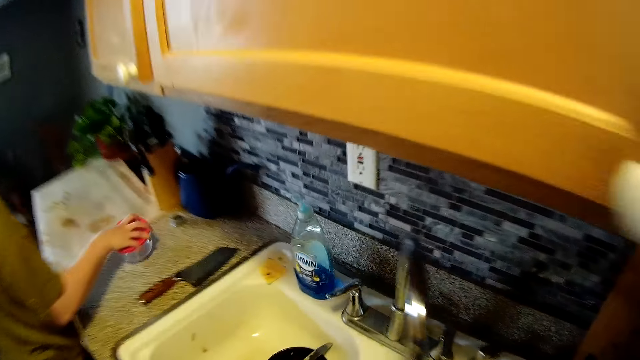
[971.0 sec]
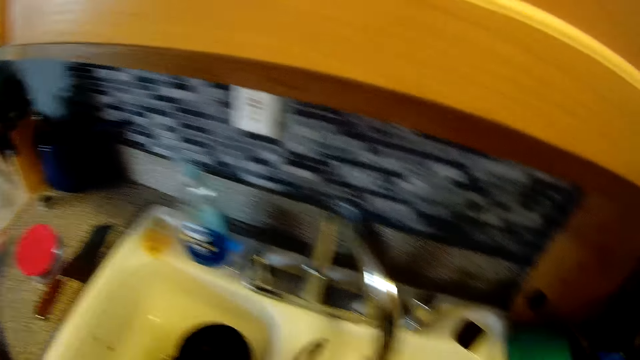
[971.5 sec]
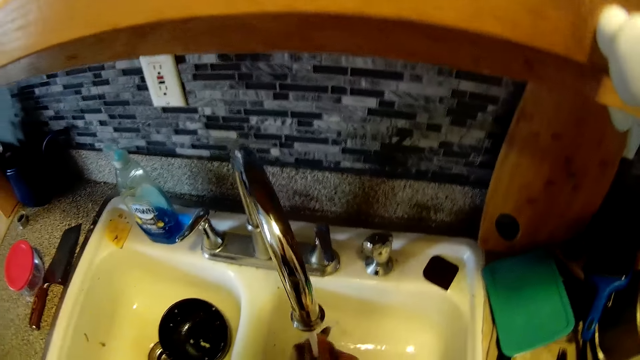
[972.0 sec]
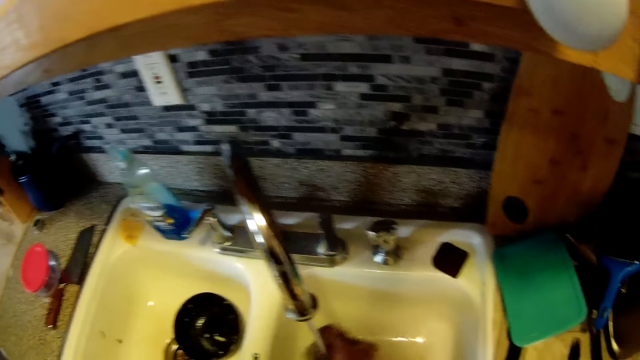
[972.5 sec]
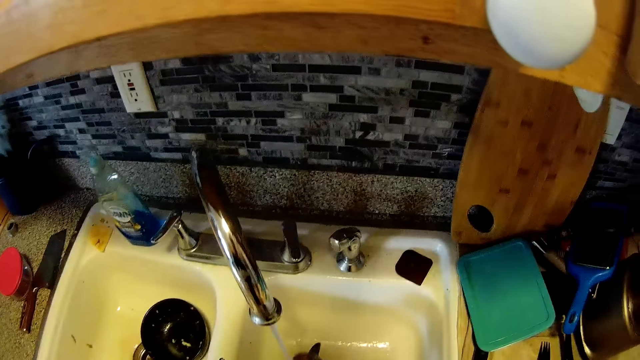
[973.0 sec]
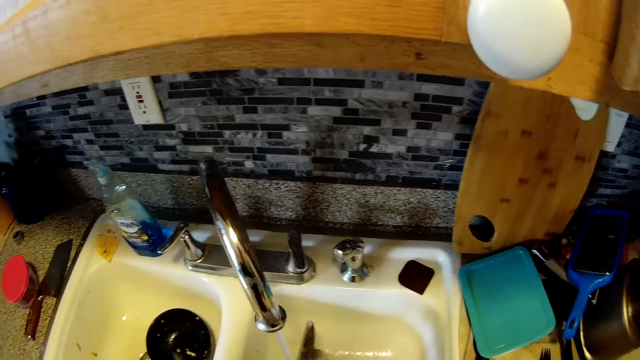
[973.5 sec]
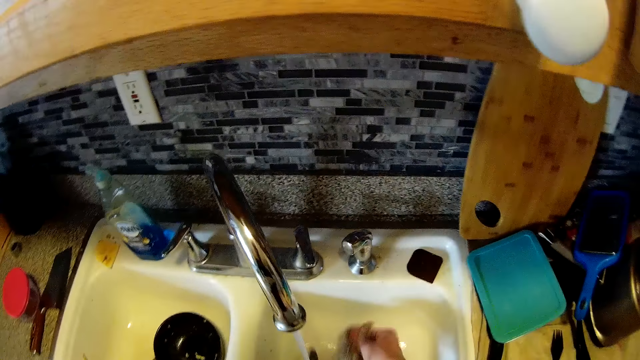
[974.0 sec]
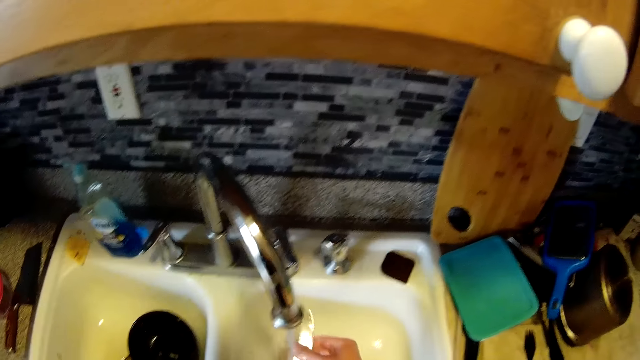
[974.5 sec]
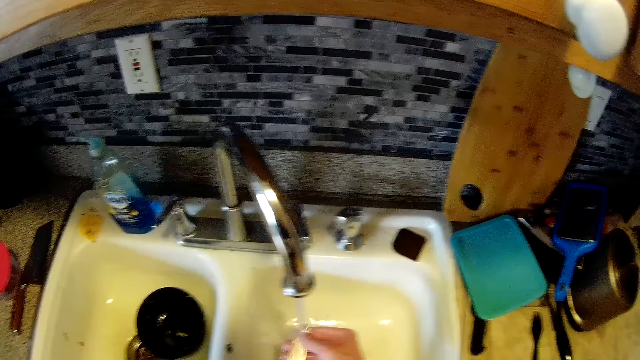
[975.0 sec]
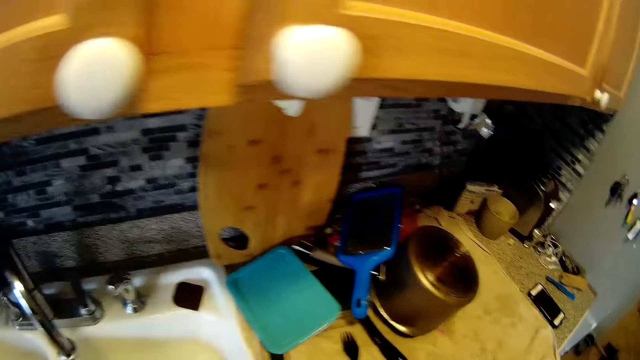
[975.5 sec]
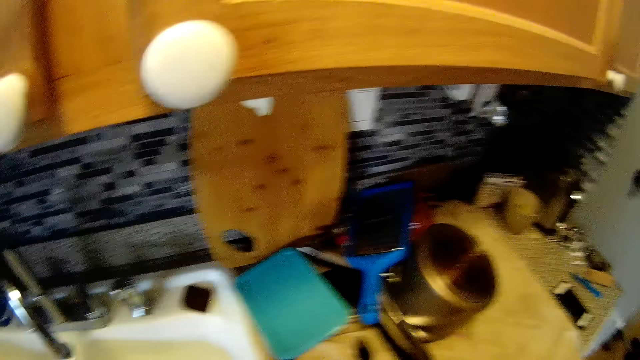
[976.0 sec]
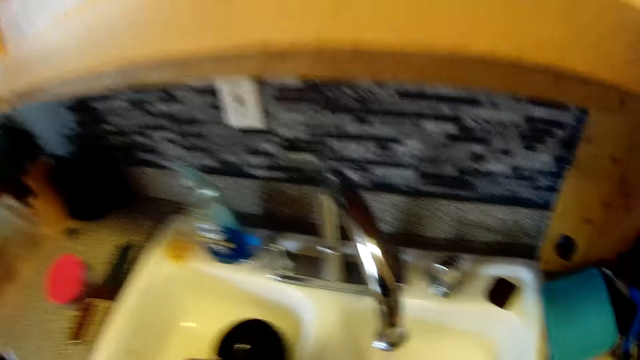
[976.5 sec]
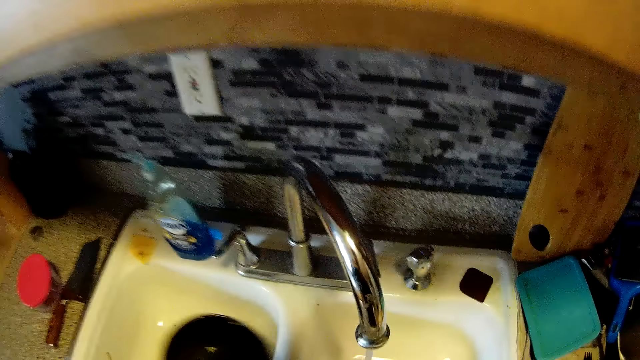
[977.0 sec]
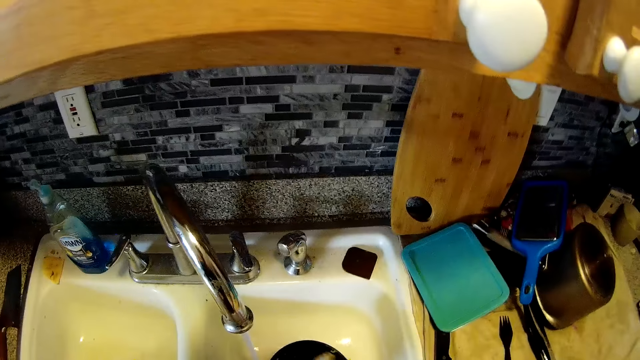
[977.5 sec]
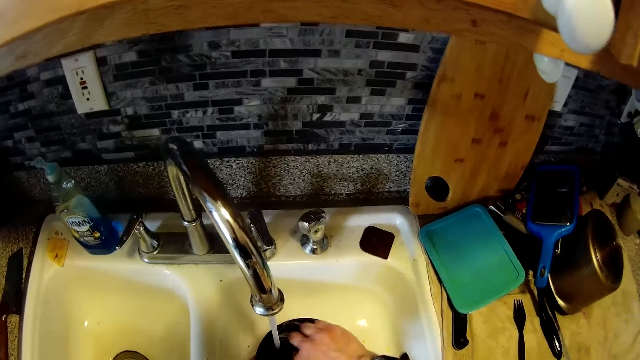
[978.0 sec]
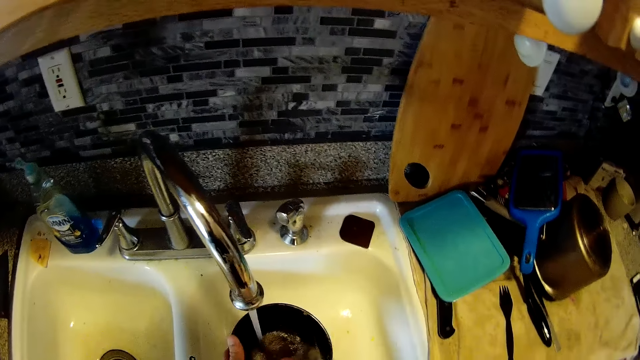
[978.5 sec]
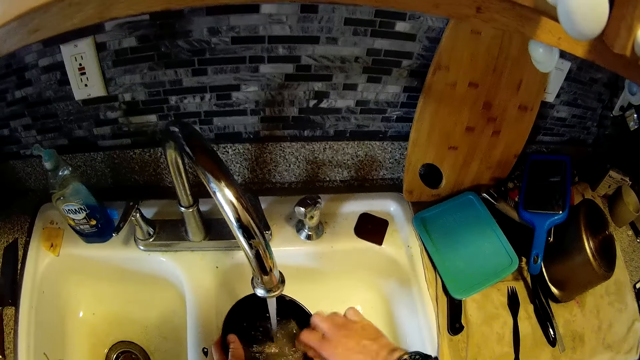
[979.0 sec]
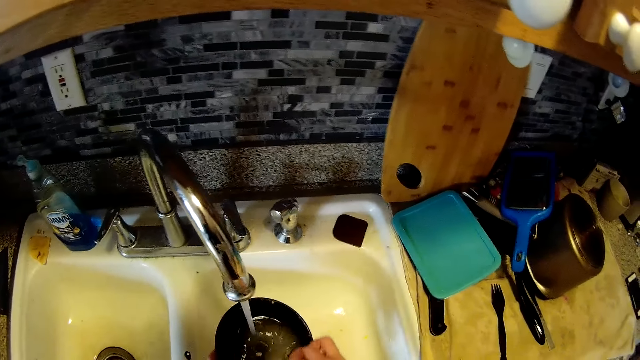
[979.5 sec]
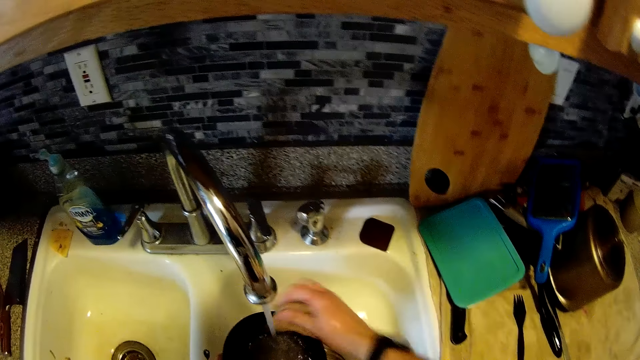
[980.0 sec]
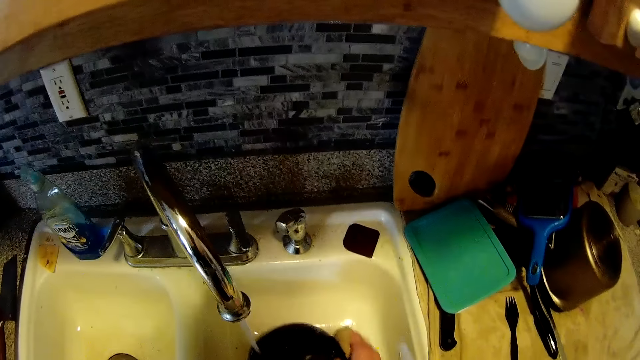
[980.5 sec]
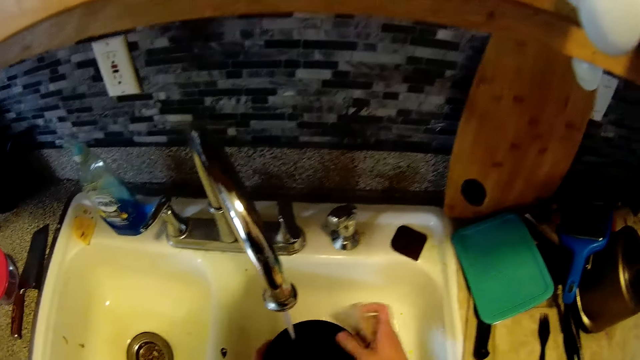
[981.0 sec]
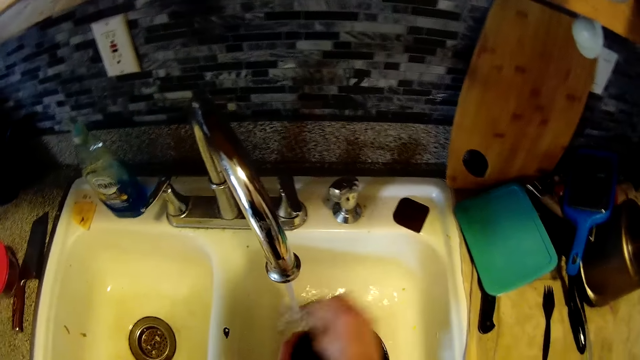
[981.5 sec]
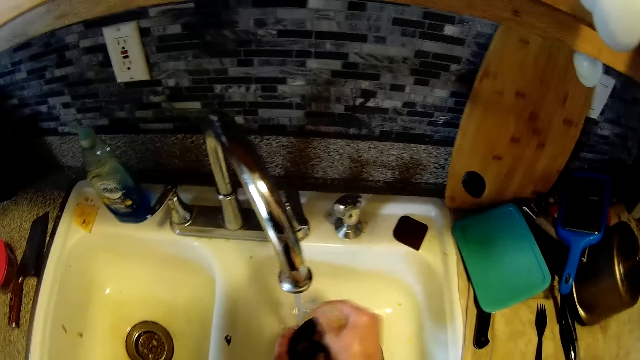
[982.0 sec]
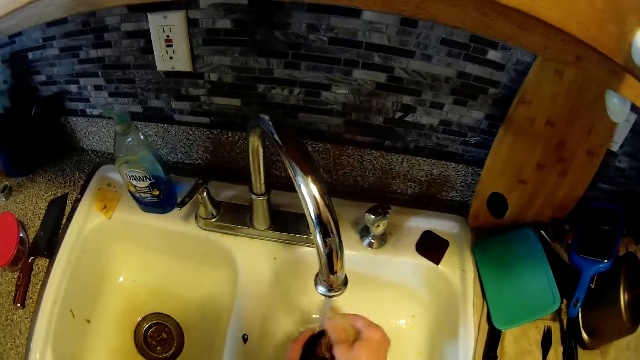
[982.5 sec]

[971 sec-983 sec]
A woman picks a plastic plate on the countertop with her right hand. She drops the plate on the countertop with her right hand. The camera wearer picks up the knife from the sink with his left hand. He washes the knife in the sink with the sponge in his right hand. He picks up the plate from the sink with his left hand. He washes the plate with the sponge in his right hand in the sink.

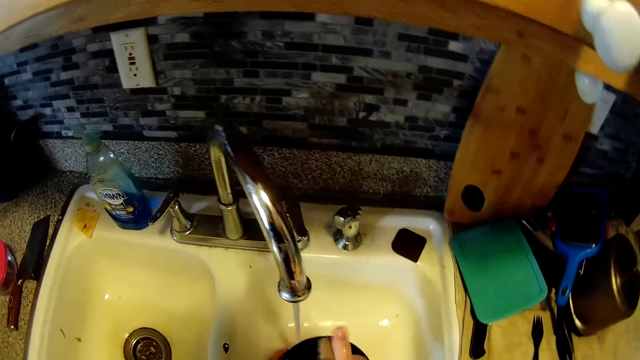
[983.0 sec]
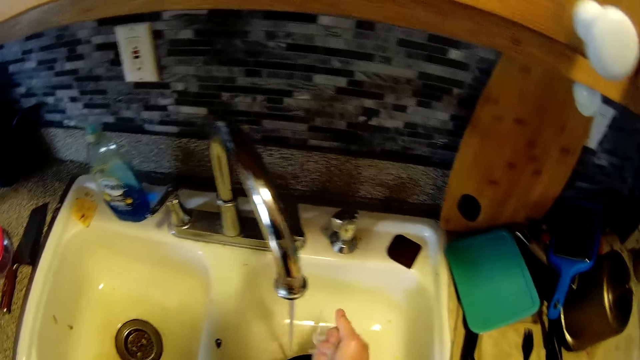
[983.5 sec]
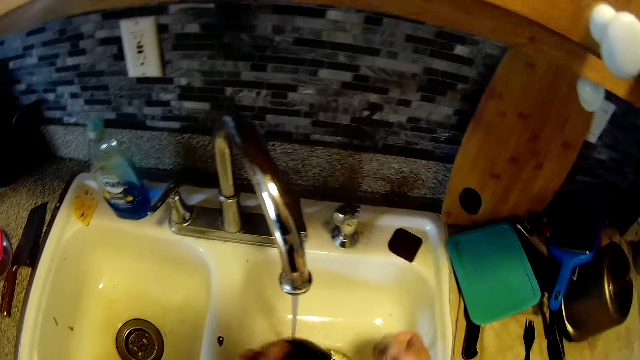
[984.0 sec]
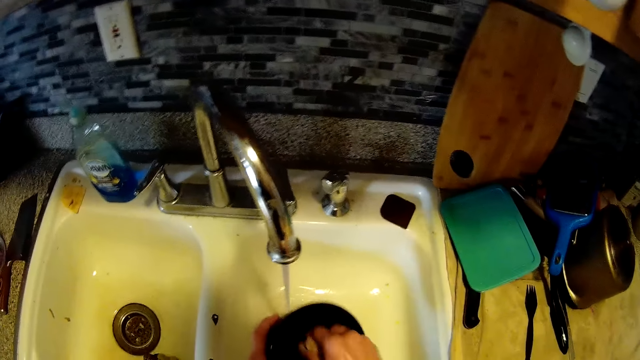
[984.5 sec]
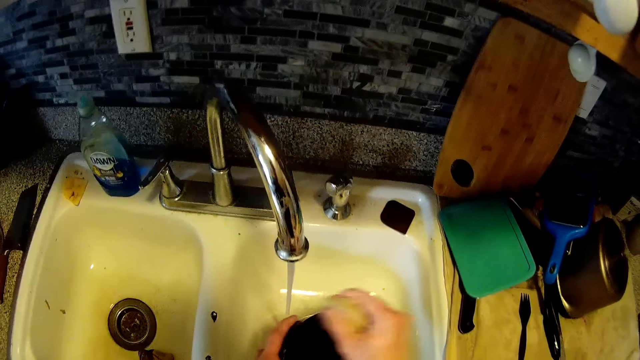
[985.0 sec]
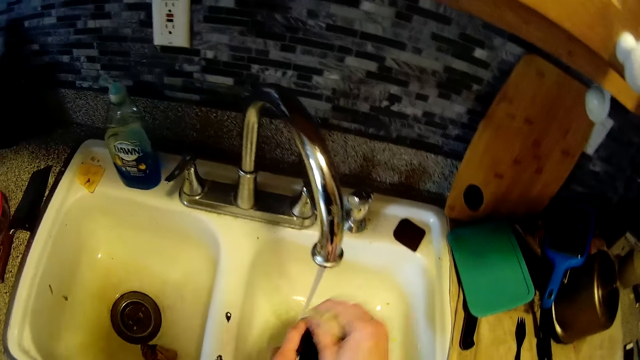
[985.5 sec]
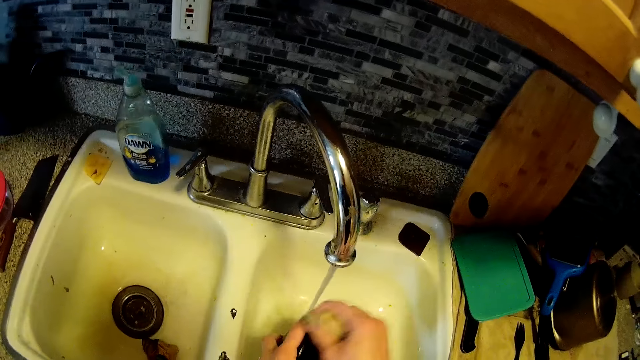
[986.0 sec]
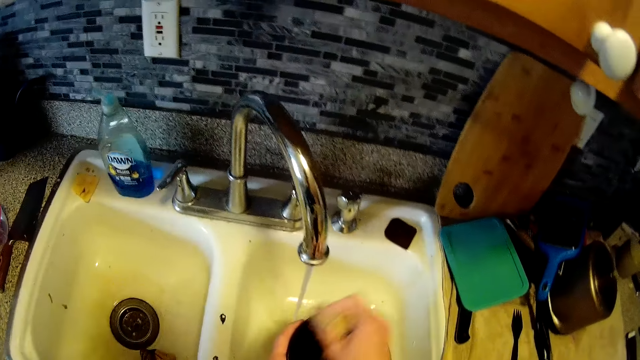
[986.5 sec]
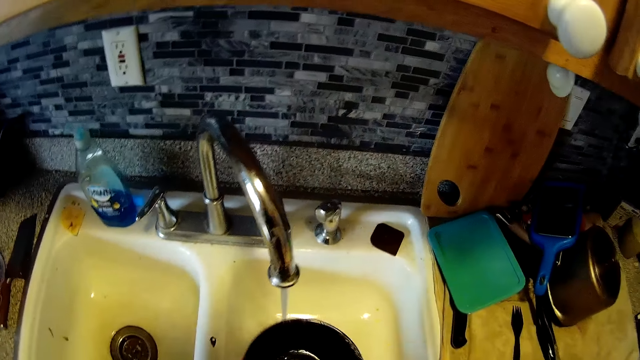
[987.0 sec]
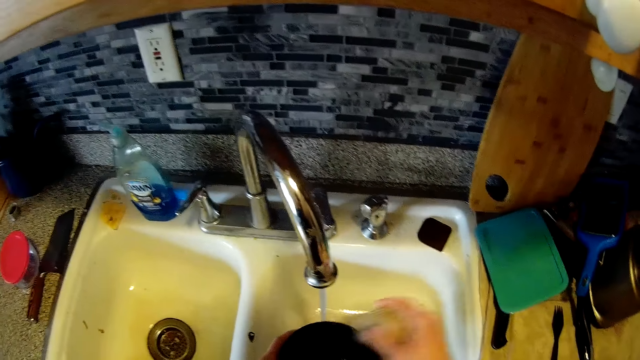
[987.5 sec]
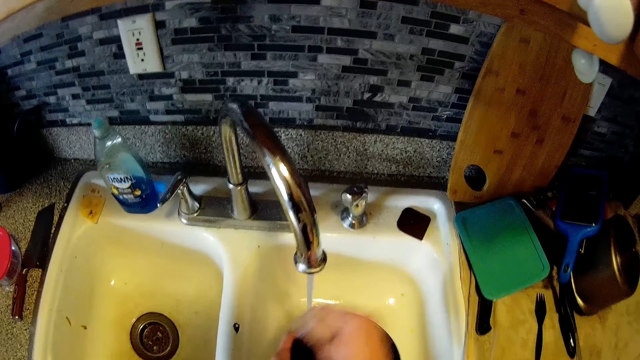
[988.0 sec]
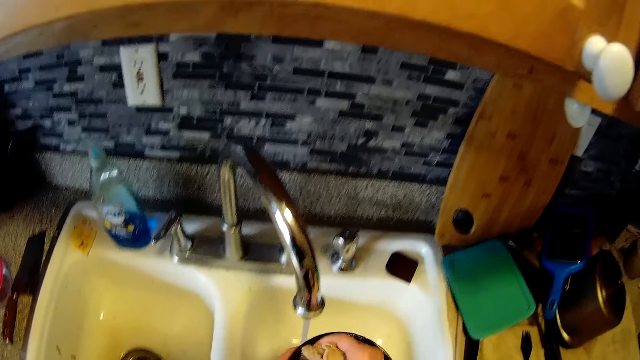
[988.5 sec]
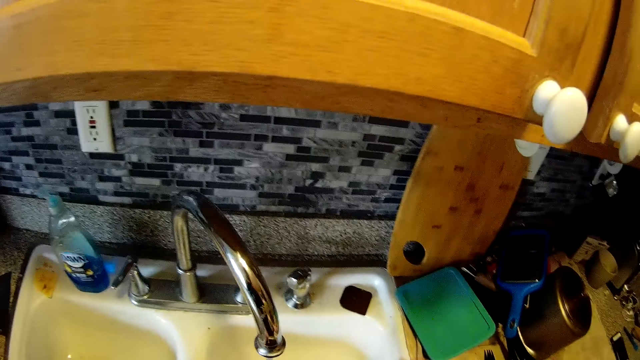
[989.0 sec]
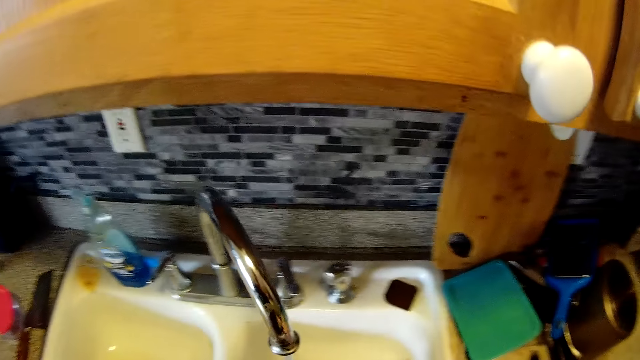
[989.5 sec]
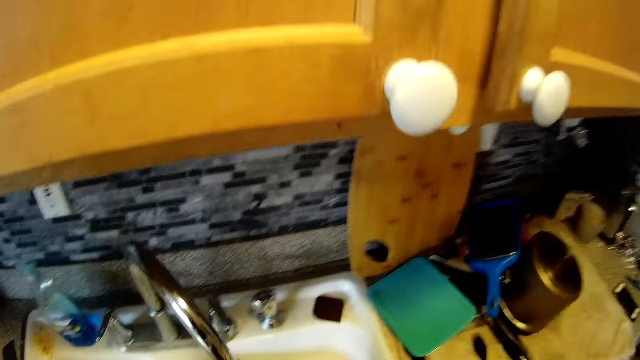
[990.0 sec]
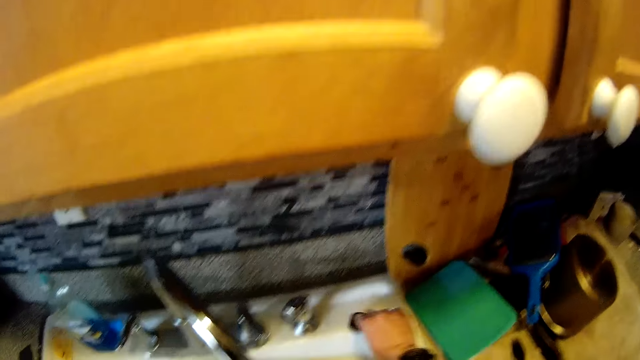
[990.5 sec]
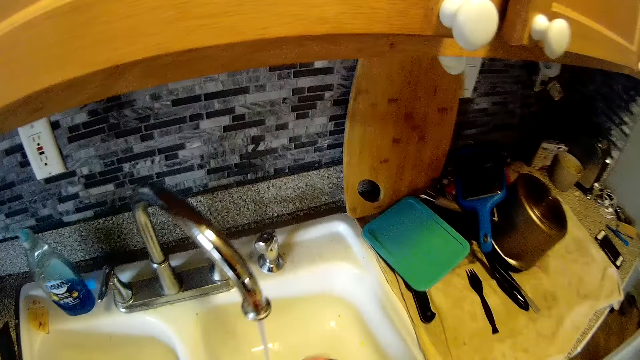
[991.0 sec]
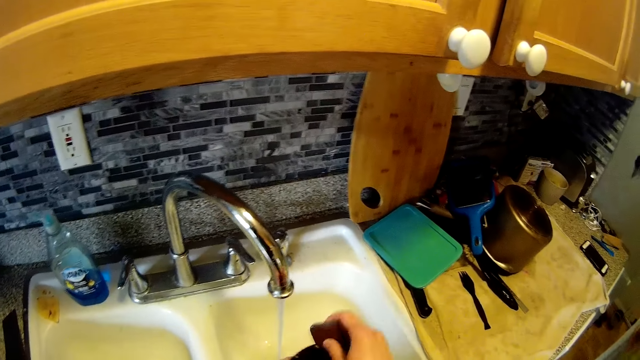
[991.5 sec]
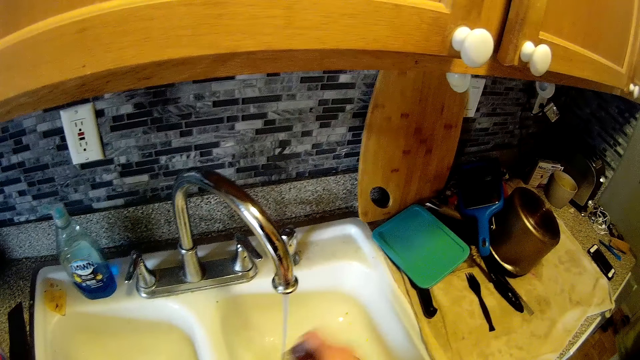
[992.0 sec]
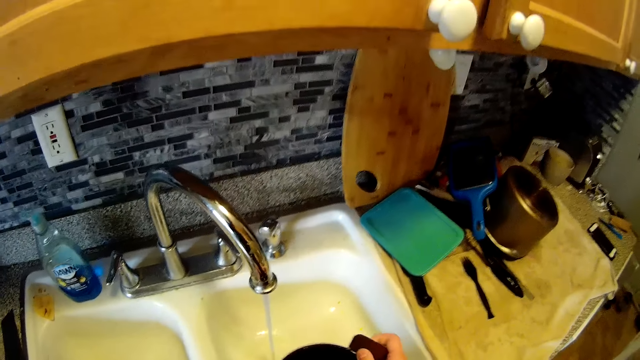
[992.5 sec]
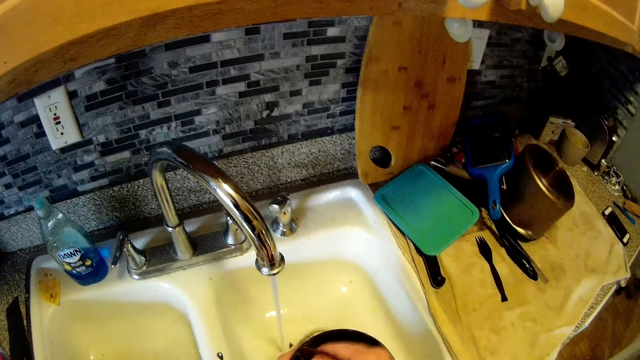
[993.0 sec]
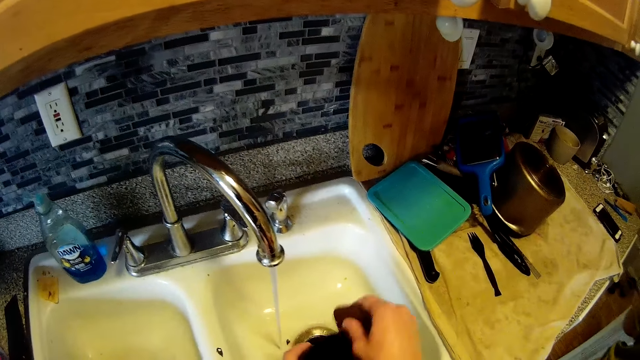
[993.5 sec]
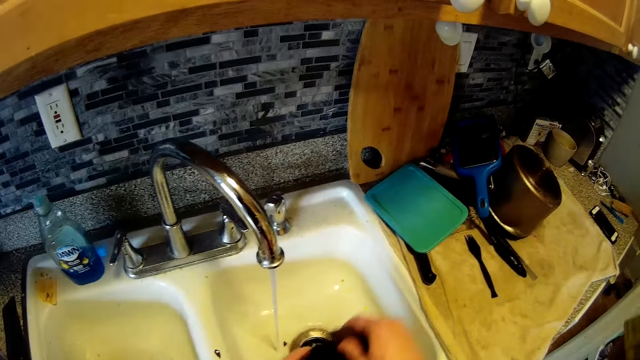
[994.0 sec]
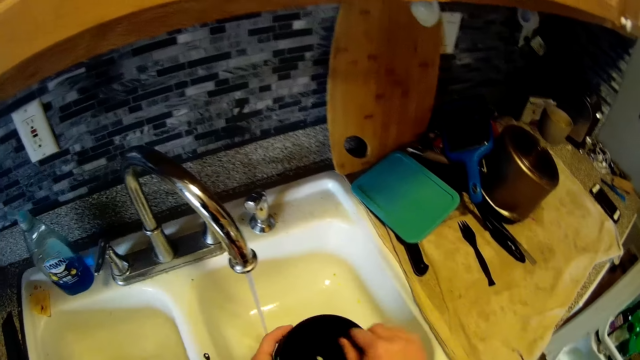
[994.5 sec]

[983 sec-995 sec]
The camera wearer interacts with the woman. He picks the sponge from the top of the sink with his right hand. He scrubs the plate in the sink with the sponge in his right hand.
